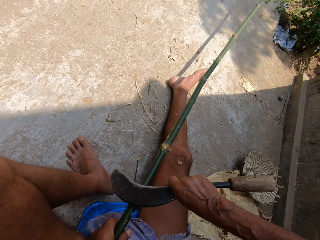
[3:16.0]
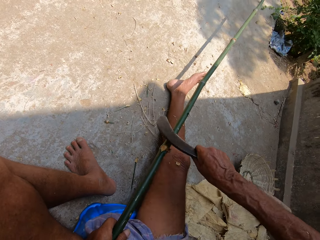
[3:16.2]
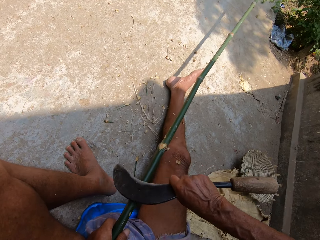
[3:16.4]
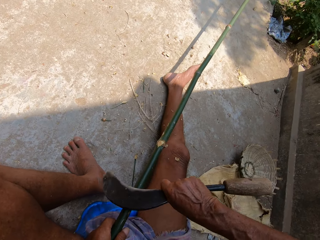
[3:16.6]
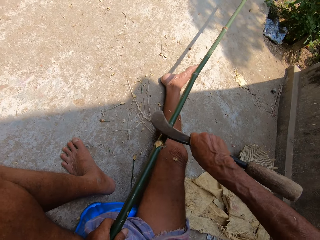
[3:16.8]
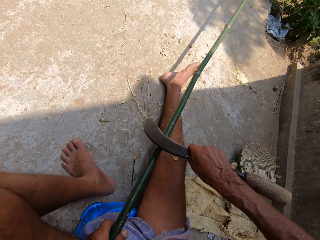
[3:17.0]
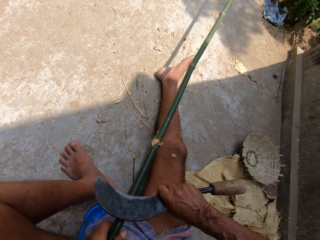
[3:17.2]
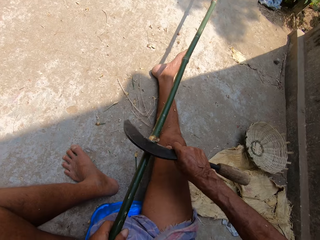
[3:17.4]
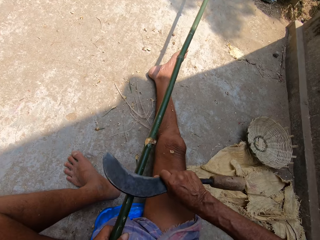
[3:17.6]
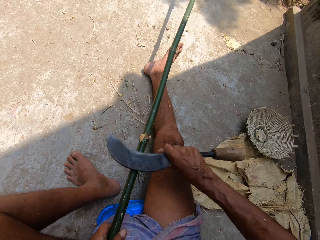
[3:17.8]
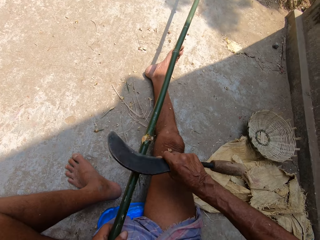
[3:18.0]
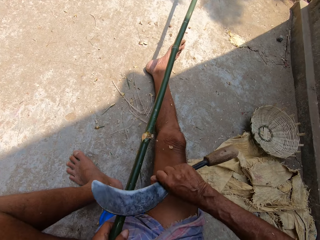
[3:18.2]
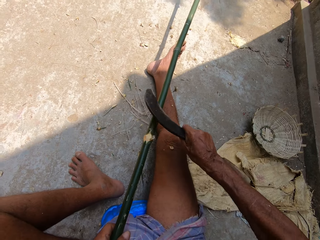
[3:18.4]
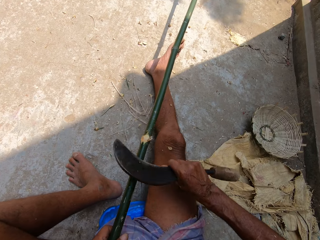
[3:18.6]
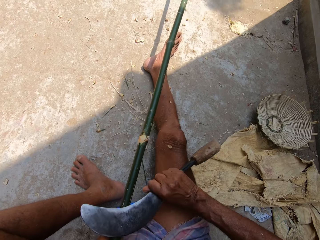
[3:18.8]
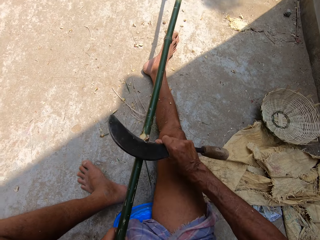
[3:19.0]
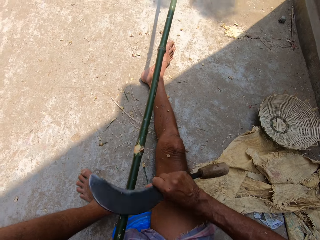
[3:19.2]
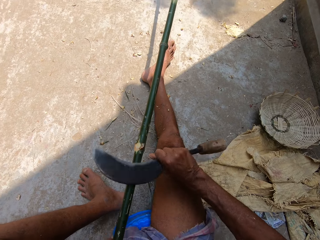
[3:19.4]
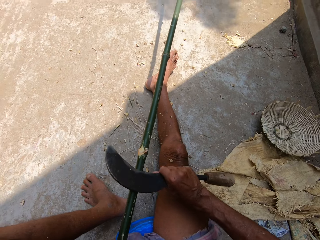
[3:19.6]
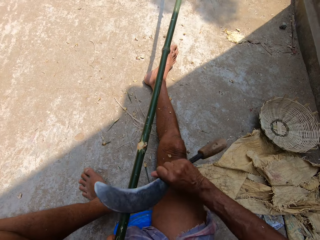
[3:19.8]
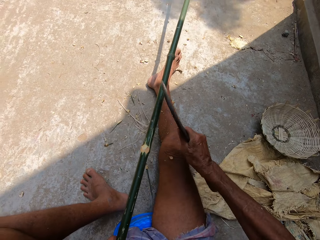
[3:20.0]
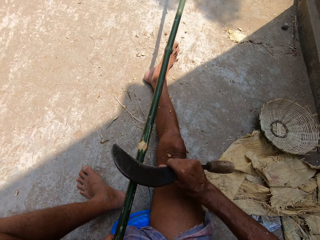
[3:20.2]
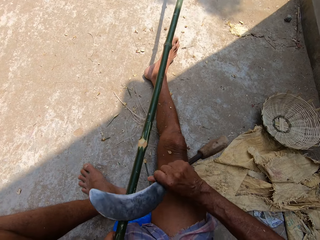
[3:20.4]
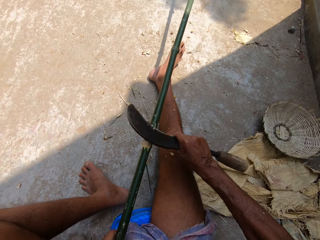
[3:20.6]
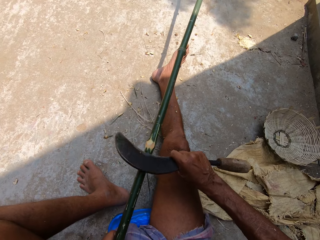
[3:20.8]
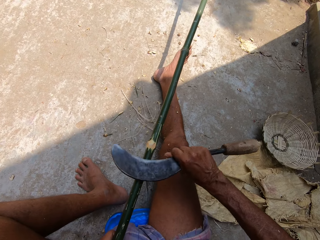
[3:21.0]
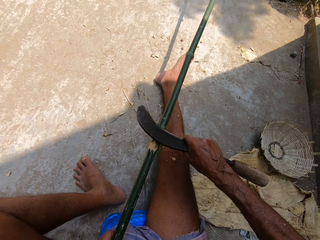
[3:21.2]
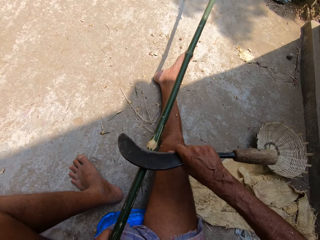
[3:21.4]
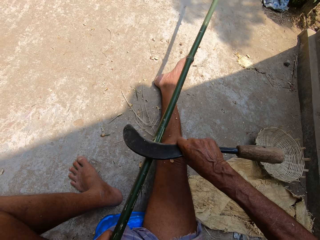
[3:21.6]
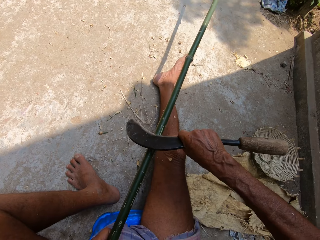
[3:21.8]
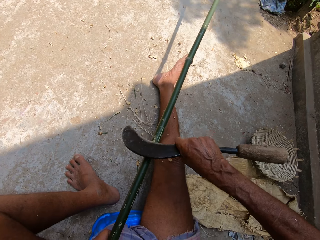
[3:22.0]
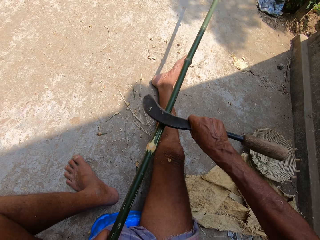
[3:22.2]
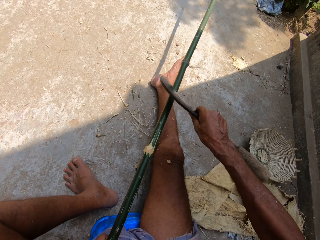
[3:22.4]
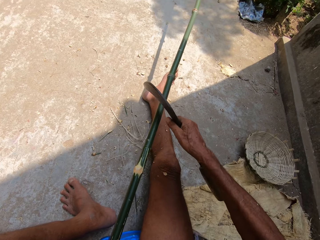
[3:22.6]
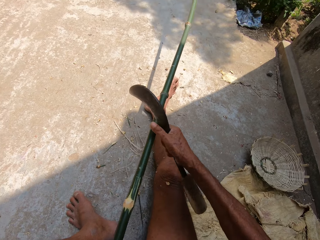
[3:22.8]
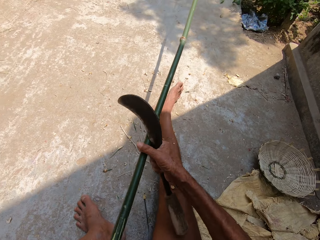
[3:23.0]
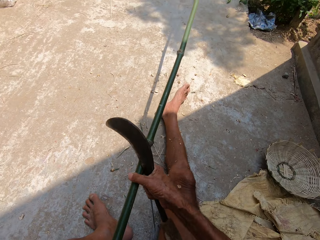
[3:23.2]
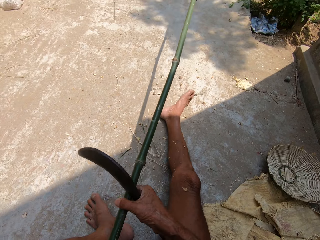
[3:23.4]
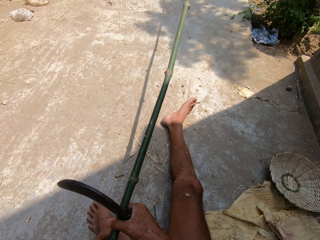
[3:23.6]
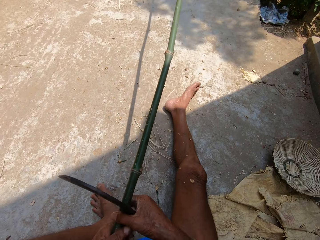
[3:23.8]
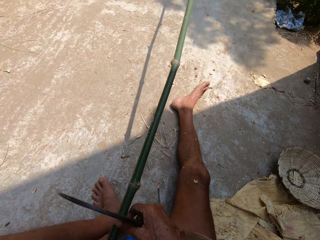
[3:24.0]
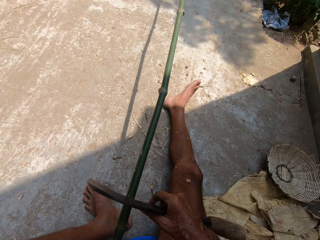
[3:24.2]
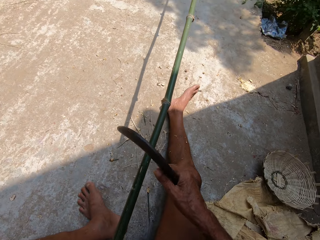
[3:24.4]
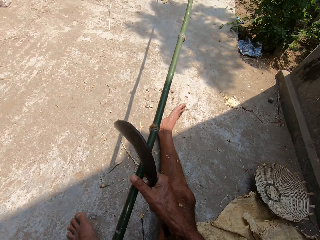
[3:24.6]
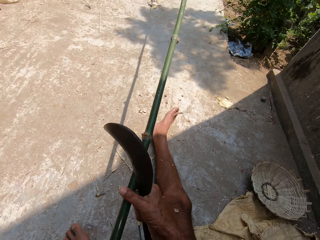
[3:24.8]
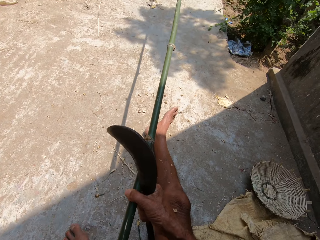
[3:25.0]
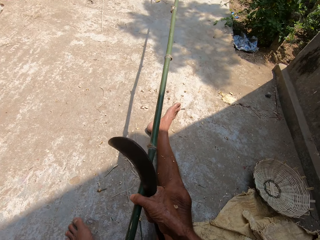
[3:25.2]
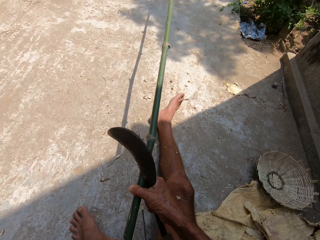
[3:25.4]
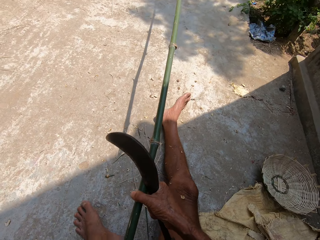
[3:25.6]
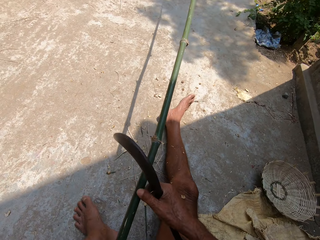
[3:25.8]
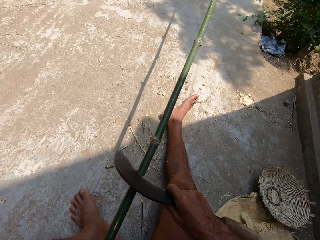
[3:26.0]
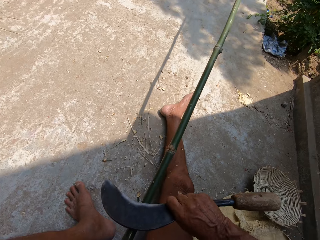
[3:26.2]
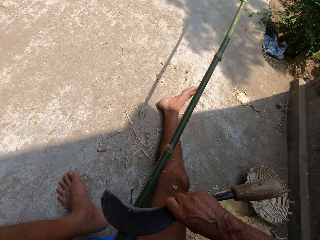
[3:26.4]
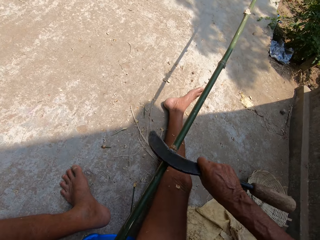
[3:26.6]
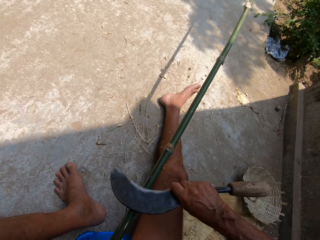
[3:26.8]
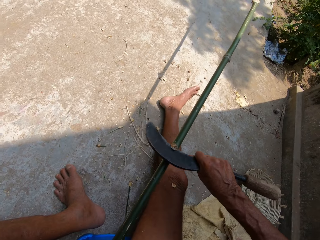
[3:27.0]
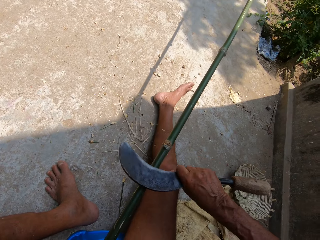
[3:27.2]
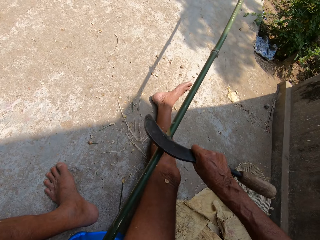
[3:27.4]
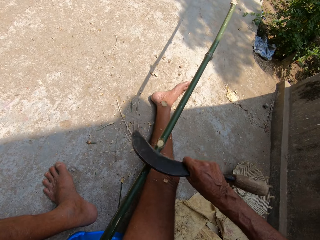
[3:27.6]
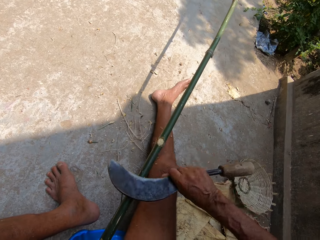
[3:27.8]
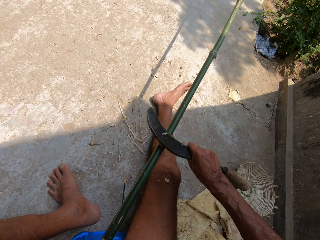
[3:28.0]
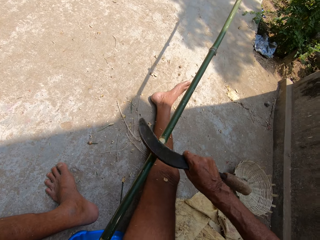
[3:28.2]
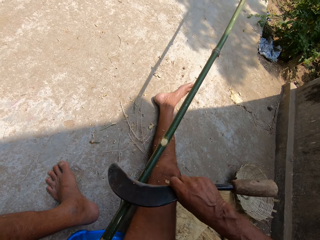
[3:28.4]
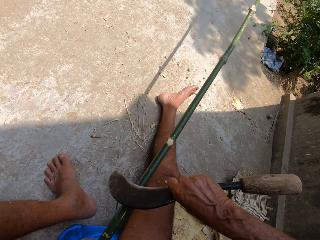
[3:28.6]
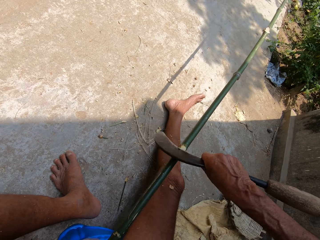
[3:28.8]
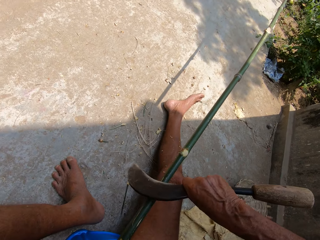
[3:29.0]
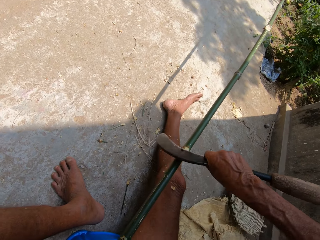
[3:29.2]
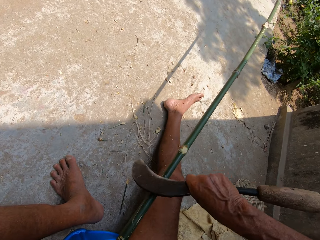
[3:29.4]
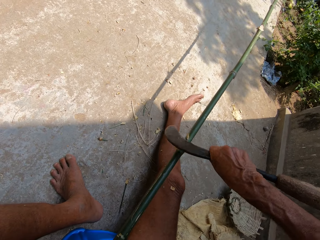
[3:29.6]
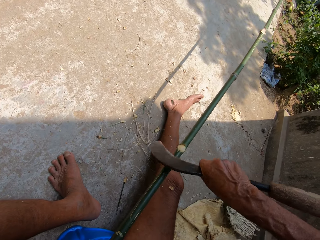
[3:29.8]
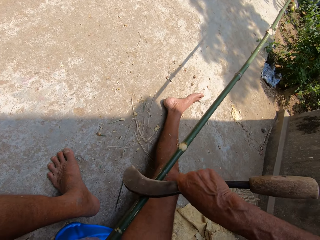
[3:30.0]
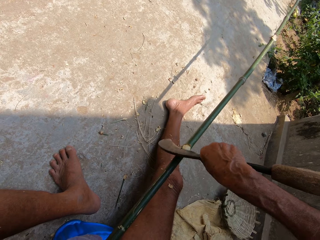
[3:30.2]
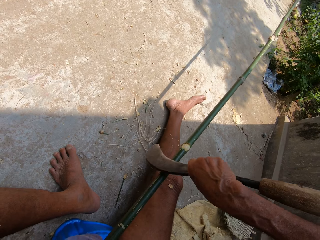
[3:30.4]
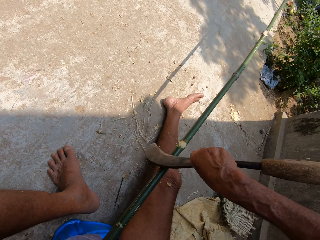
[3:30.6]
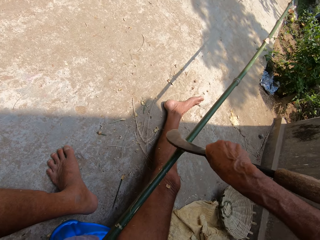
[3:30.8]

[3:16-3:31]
The camera wearer adjusts the bamboo stick with his right hand. He holds a palm stem. He trims the bamboo stick with a sickle in his right hand. He peels the palm stem.

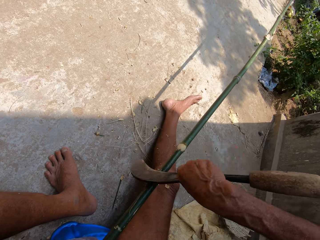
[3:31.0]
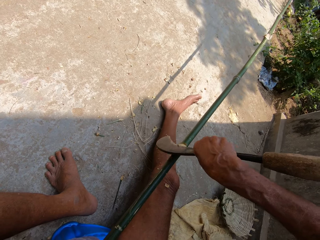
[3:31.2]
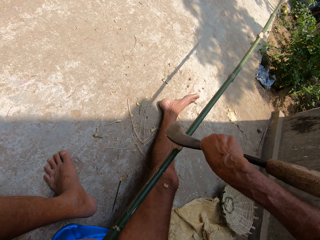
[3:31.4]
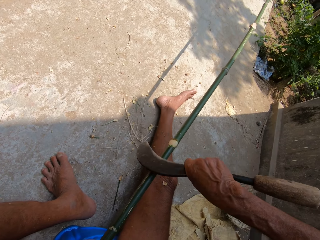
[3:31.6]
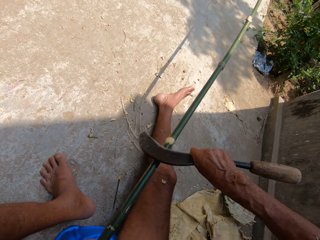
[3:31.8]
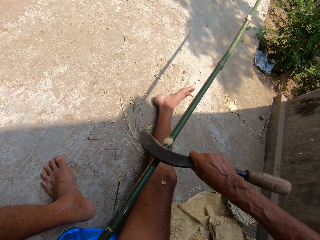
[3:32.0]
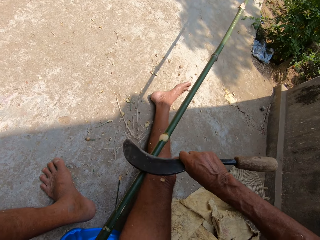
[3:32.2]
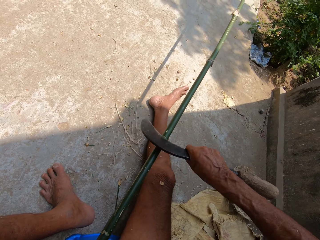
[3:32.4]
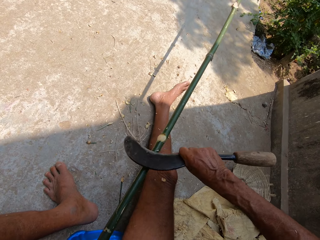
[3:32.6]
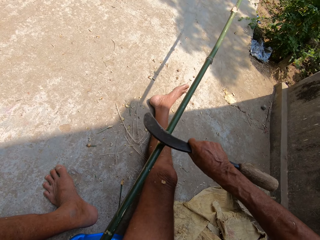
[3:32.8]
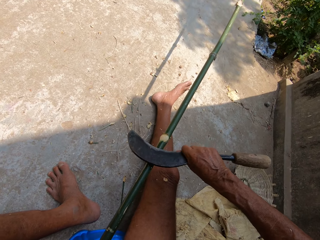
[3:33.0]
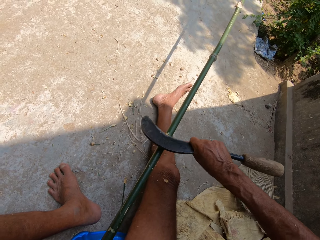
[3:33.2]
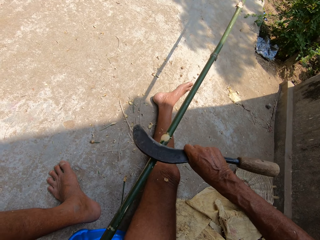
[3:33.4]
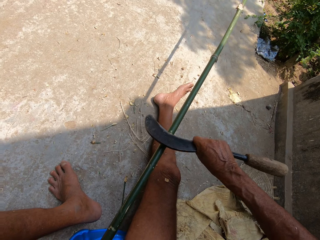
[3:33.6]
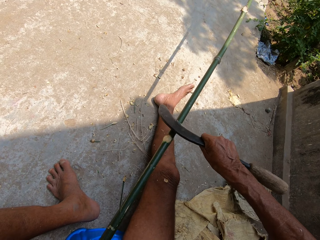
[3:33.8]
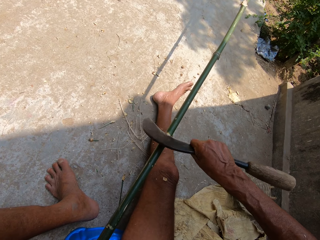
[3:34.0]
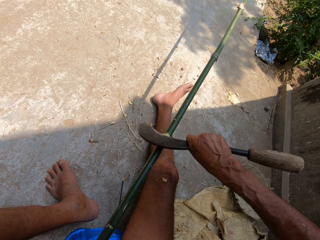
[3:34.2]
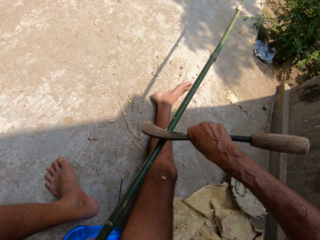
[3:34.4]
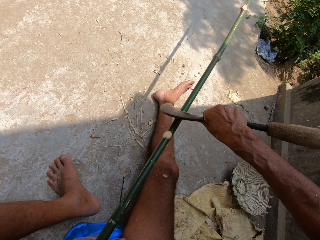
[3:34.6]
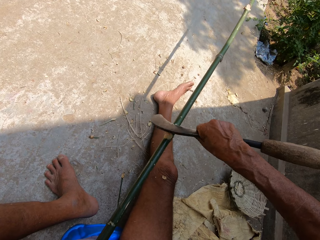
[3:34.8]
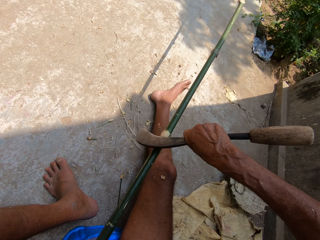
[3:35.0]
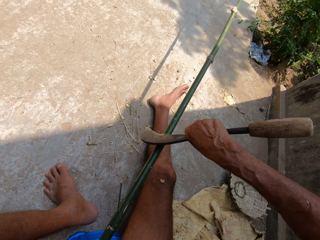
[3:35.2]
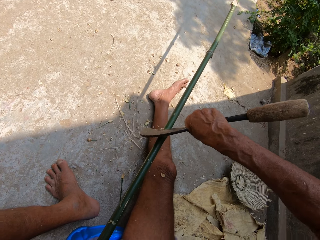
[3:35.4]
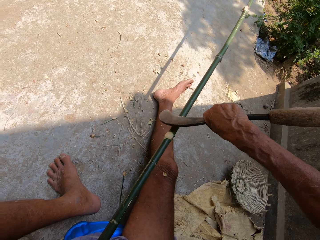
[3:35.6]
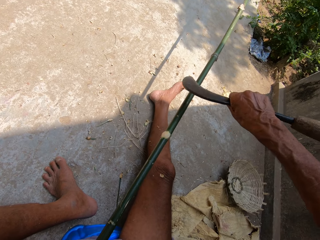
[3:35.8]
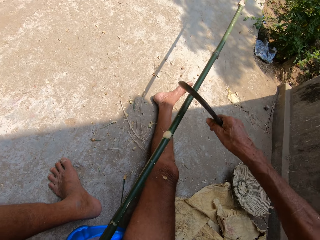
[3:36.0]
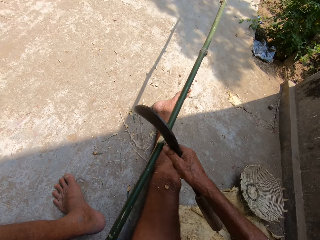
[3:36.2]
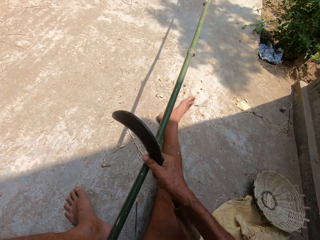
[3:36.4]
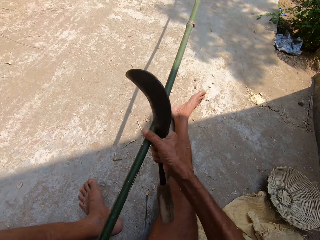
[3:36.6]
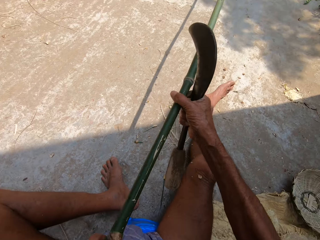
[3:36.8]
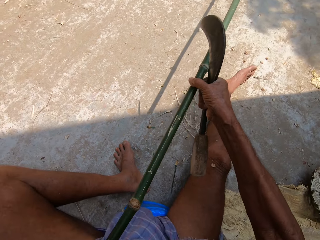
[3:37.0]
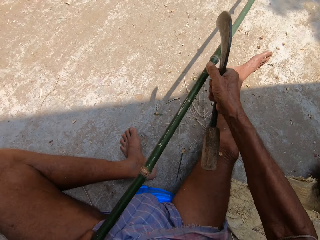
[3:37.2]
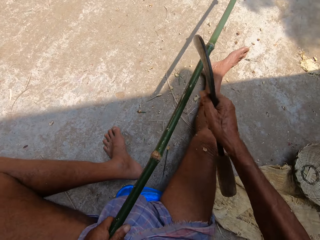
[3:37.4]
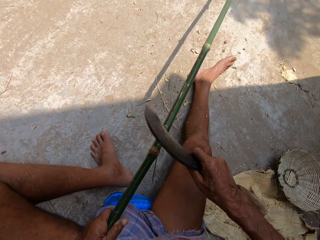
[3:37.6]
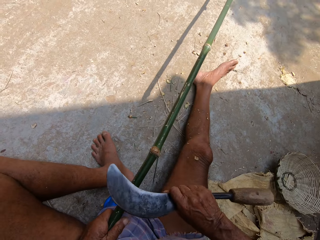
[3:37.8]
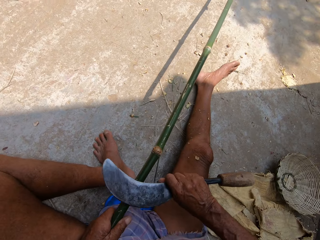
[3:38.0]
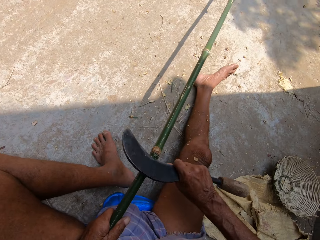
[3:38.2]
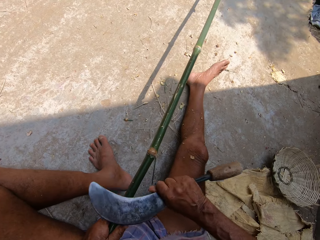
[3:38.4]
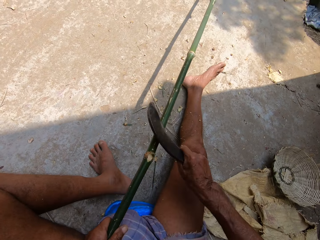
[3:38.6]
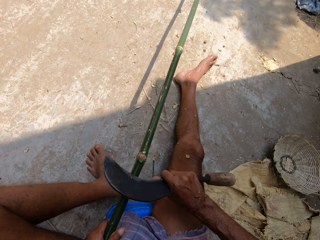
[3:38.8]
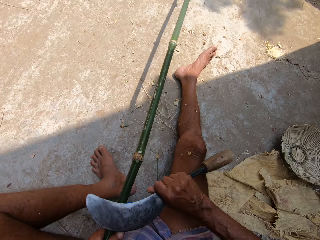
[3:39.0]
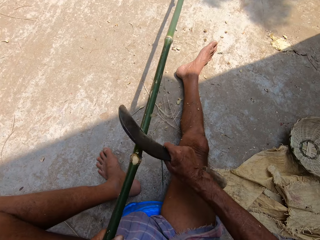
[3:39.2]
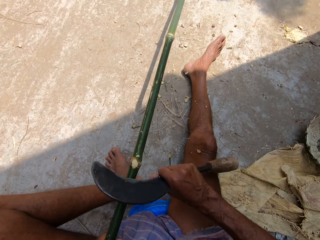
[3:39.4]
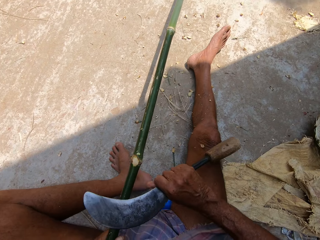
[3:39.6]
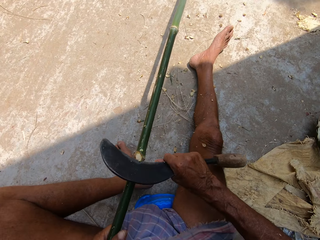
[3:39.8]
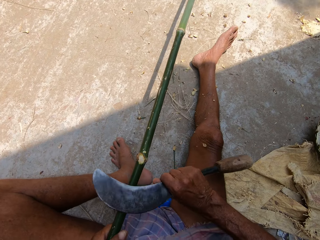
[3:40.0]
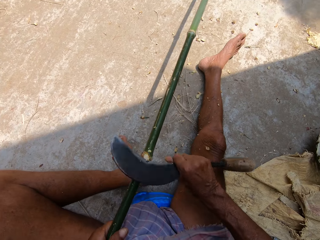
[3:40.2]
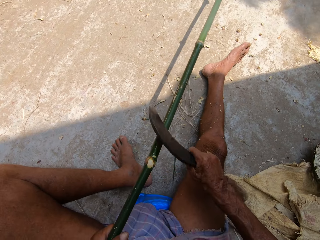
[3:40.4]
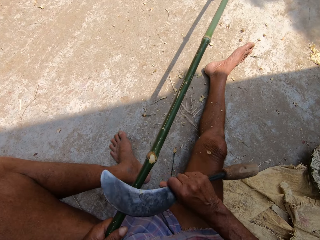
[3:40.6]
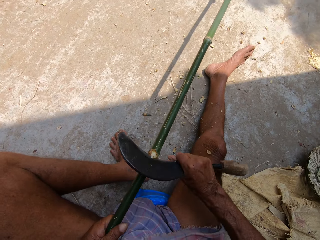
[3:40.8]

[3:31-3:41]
The camera wearer adjusts the bamboo stick with his right hand. He holds the palm stem. He trims the bamboo stick with the sickle in his right hand. He peels the palm stem.
